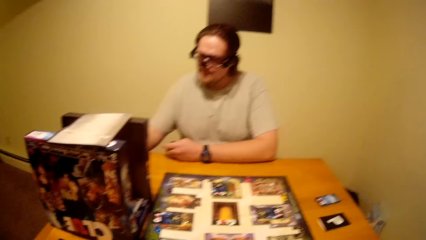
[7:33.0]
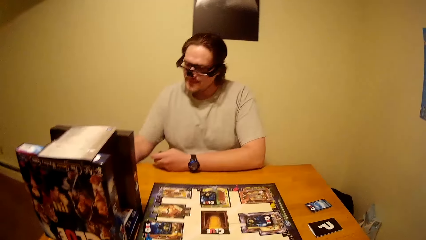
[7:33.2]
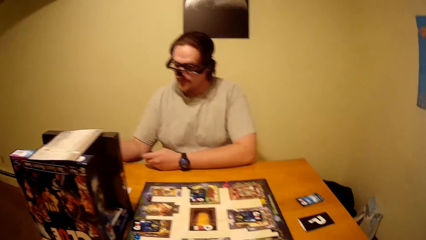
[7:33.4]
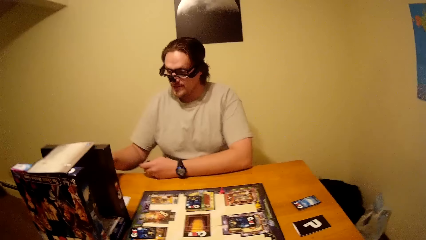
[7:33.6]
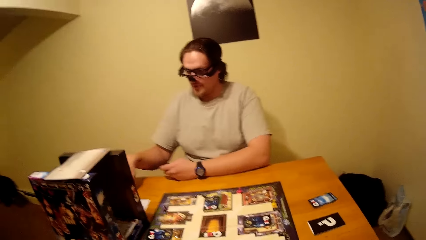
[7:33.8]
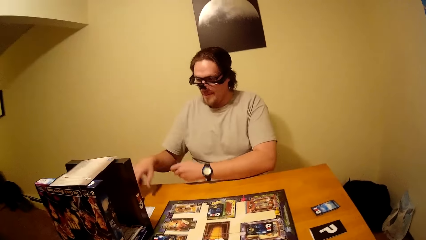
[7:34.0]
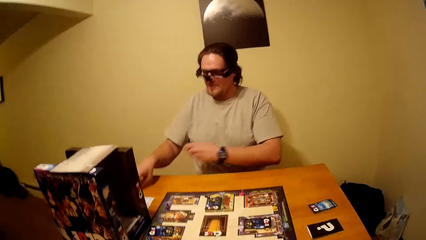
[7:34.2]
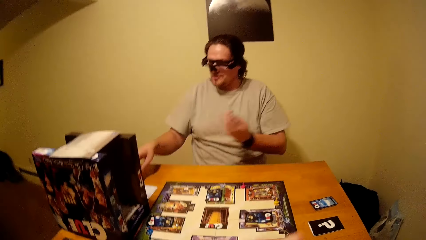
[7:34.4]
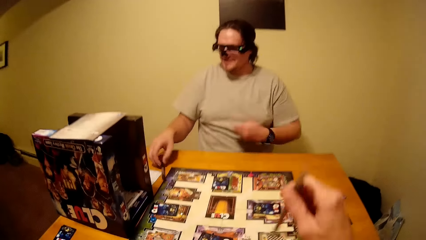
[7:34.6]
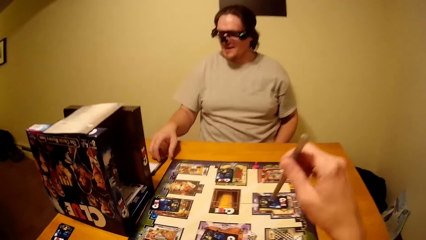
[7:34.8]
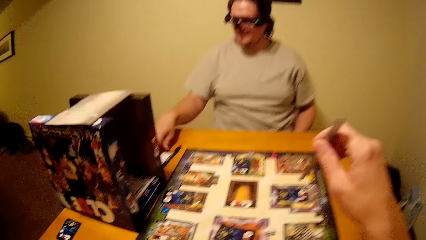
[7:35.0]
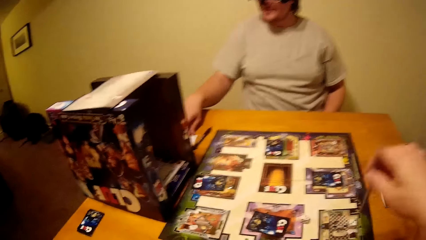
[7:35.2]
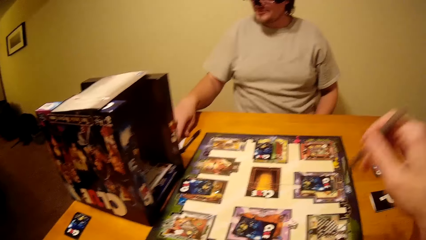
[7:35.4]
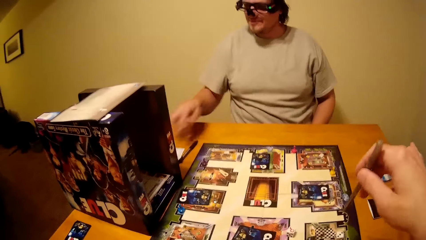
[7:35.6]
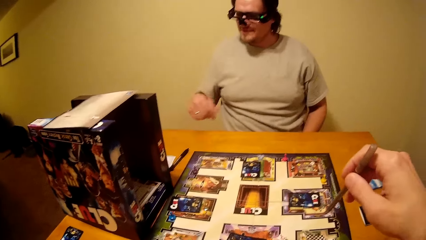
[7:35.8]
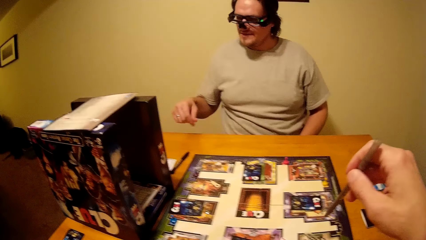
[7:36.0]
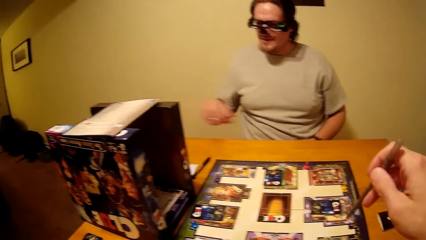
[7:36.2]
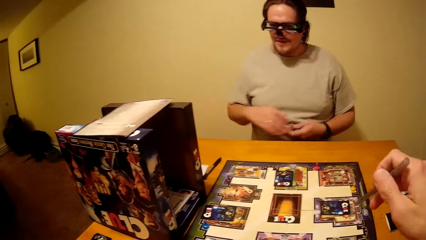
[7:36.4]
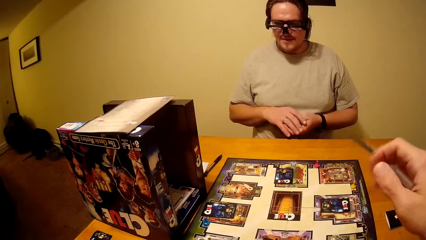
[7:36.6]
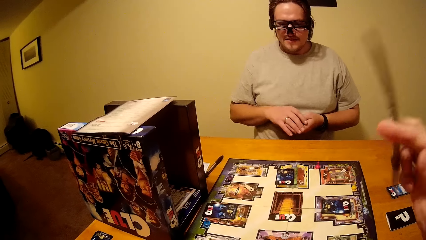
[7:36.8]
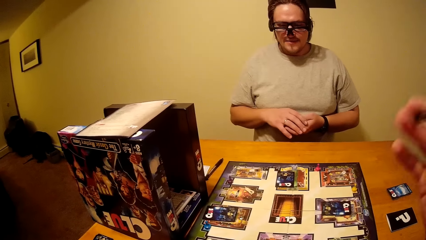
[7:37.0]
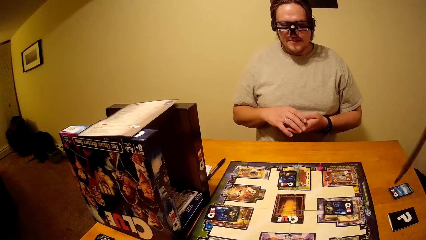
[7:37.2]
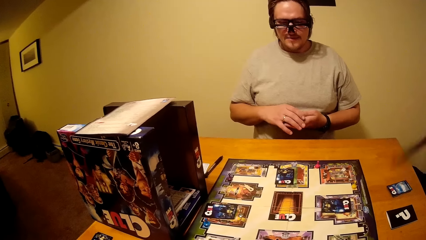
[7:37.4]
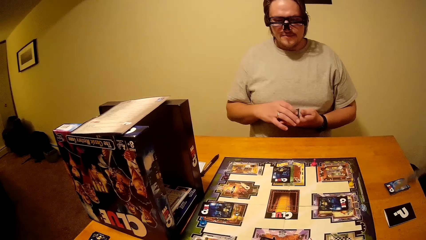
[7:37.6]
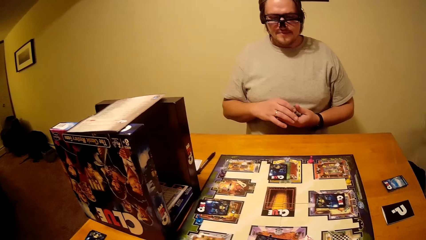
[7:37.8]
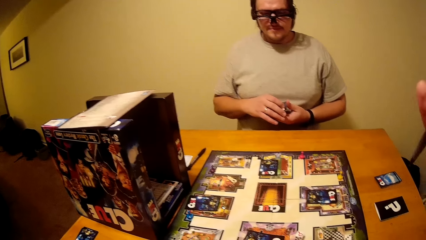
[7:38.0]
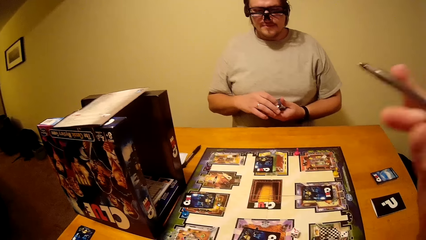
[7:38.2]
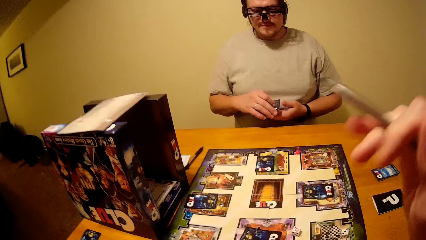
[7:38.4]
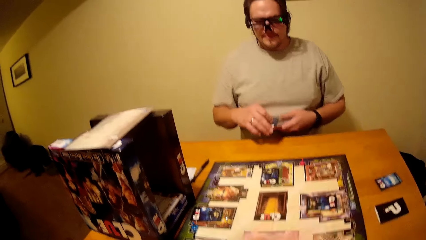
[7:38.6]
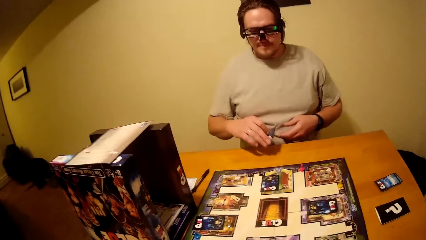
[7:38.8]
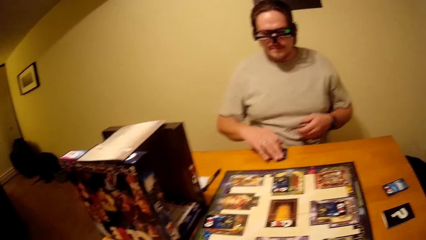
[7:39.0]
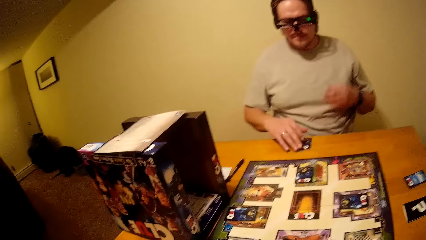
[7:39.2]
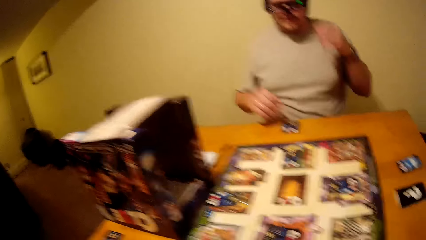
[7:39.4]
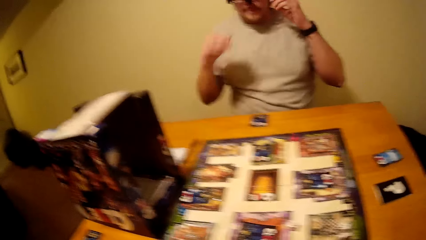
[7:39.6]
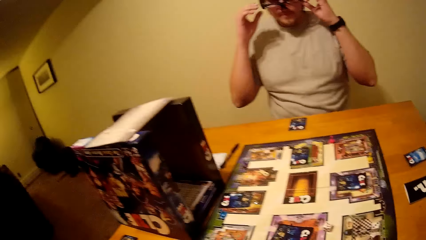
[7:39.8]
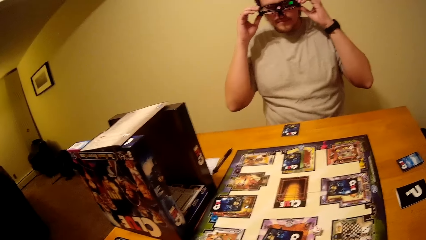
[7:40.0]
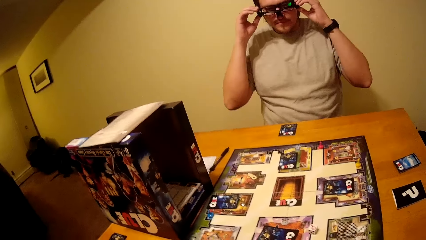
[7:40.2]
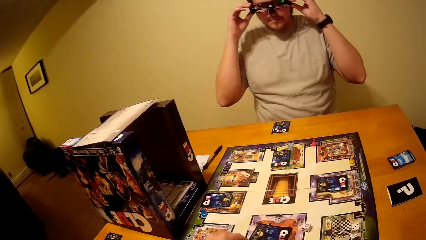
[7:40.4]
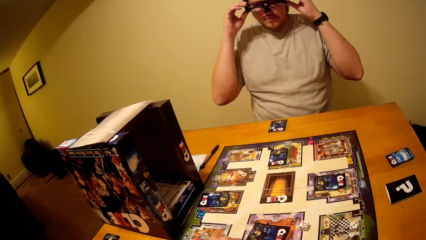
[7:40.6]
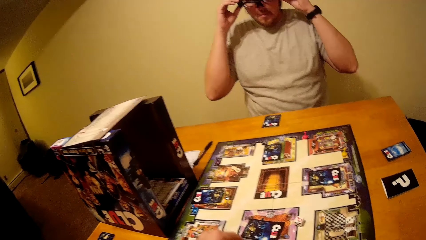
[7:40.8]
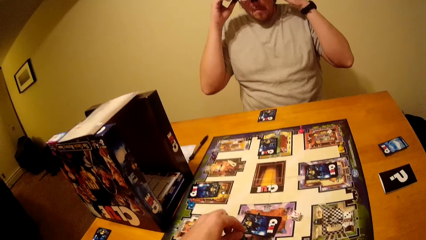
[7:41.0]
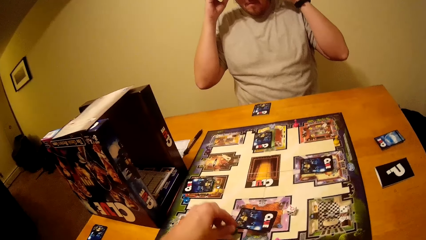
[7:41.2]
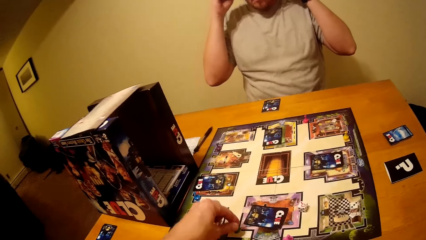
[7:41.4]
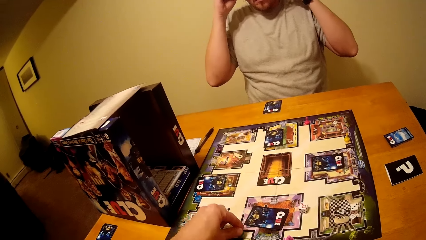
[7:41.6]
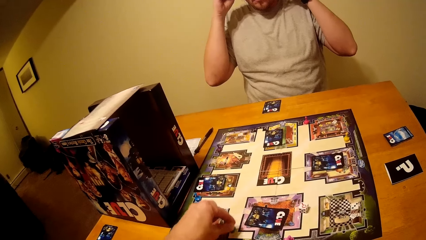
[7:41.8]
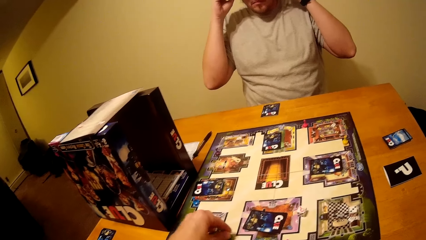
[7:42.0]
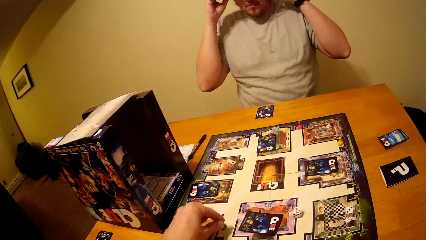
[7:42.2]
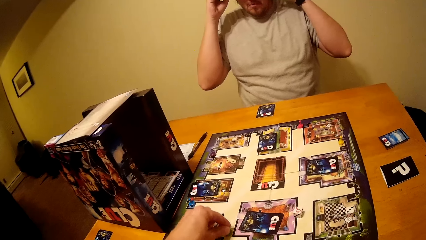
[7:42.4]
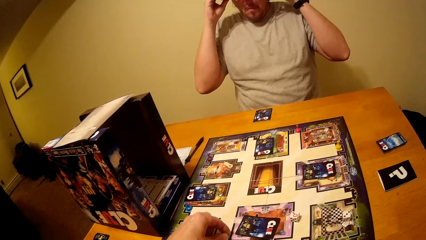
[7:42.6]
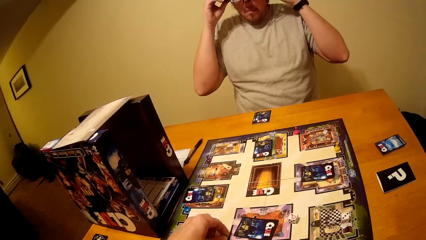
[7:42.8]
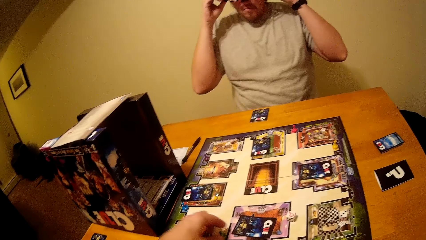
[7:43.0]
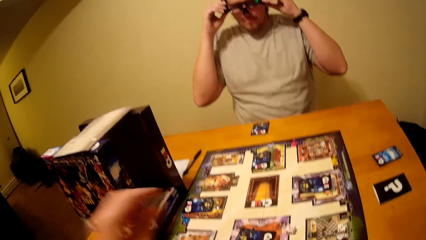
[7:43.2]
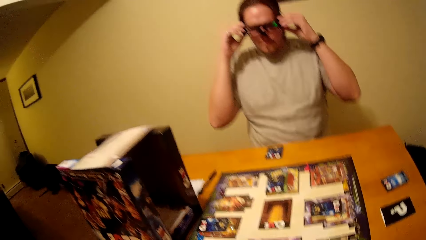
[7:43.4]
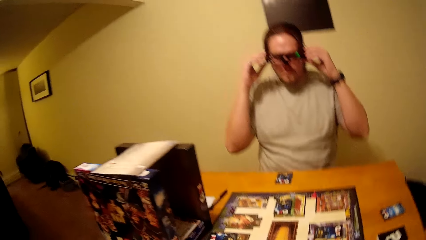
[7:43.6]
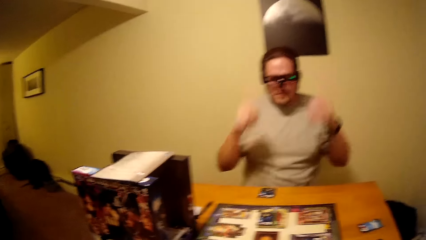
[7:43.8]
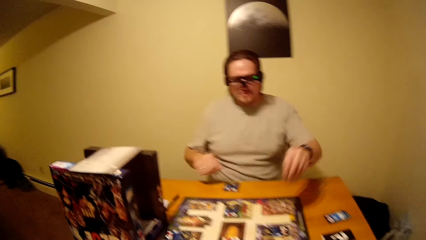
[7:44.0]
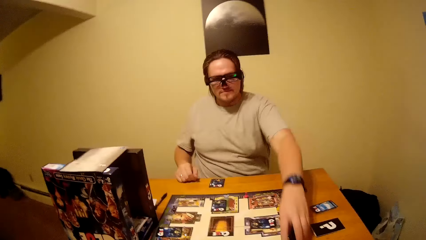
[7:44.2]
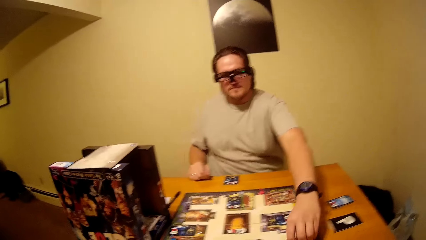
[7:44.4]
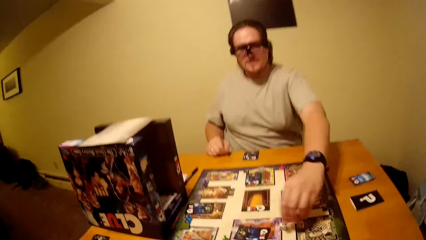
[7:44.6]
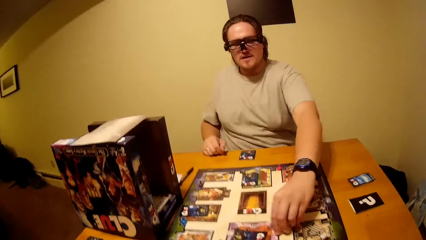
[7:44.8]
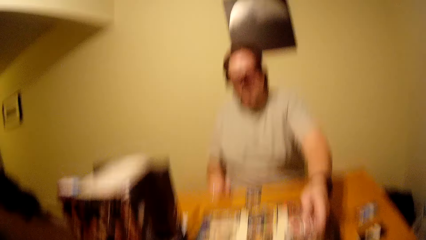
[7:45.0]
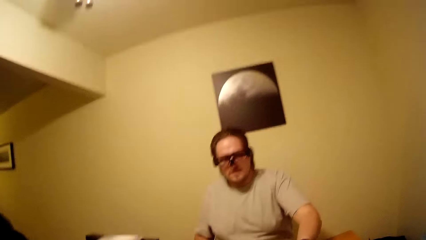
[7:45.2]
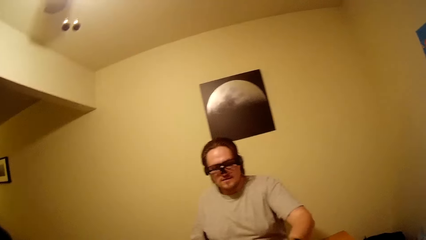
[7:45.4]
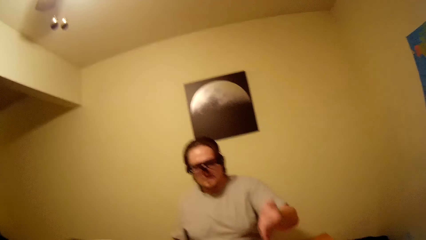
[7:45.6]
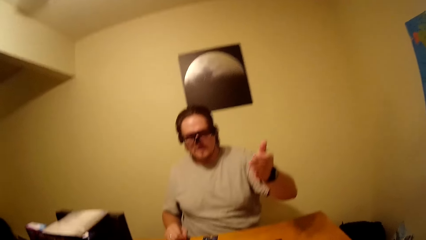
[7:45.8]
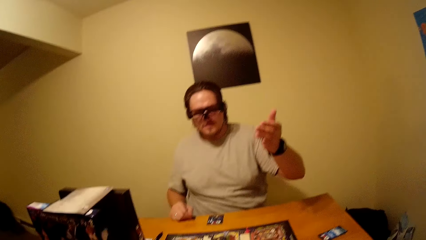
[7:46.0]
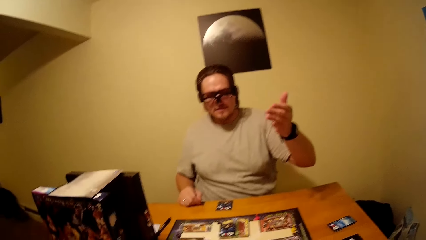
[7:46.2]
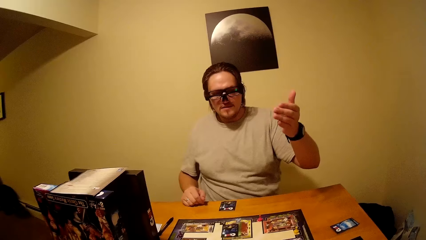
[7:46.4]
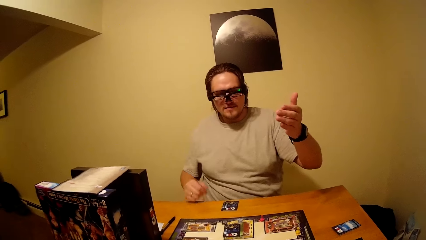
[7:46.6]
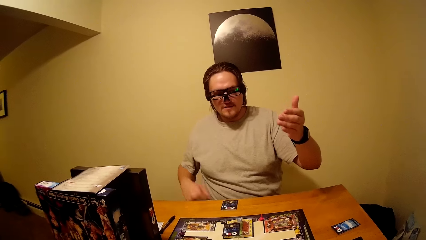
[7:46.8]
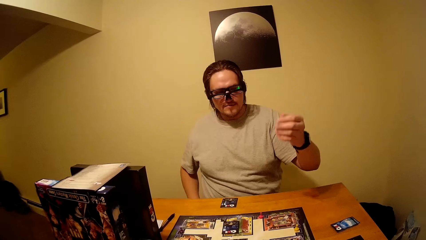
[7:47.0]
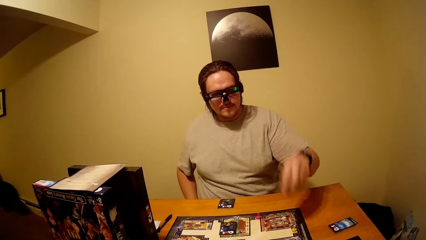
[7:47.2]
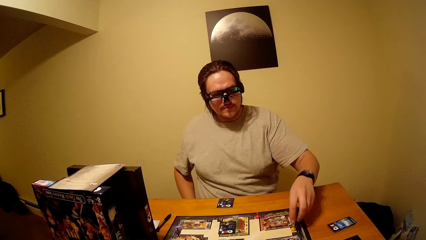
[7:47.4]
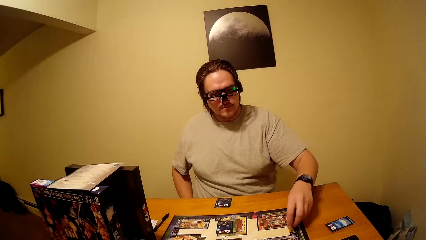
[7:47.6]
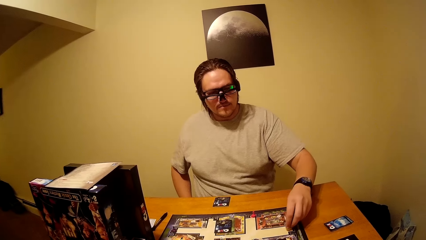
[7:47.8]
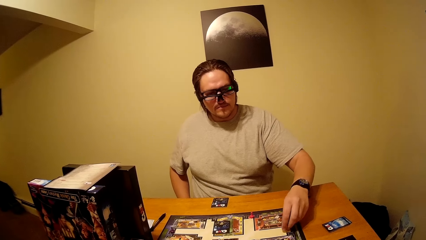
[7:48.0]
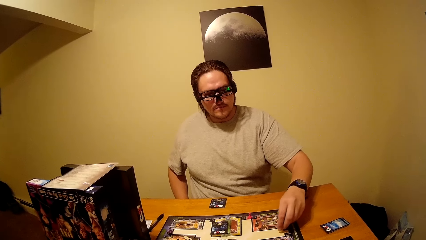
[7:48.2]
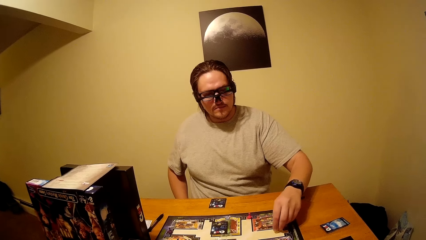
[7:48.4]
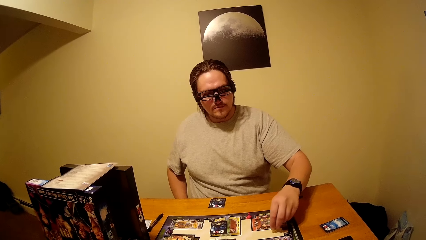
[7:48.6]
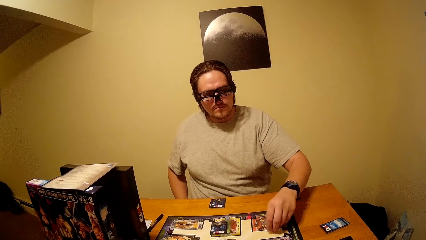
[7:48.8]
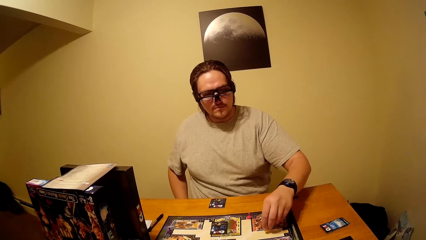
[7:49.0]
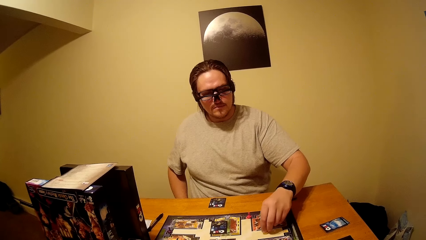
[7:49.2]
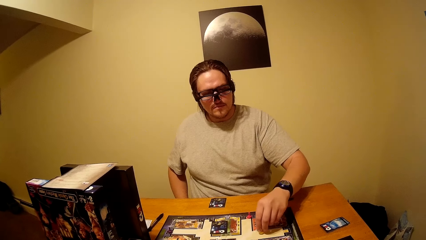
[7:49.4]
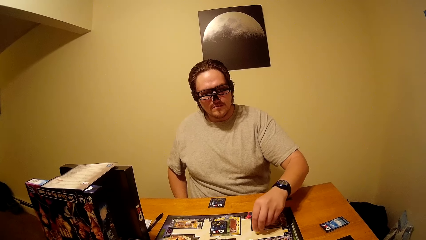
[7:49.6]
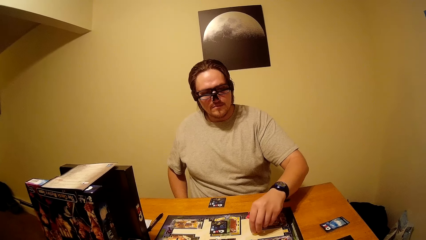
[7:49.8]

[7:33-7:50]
The camera wearer holds a pen. A man holds a paper. The camera wearer flips the pen and raises a hand up. The man puts the card on the table and adjusts the glasses. The camera wearer plays the Clue board game. The man pulls his hand off the glasses, plays the Clue board game and touches the playing cards.
